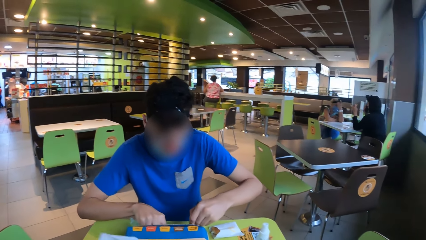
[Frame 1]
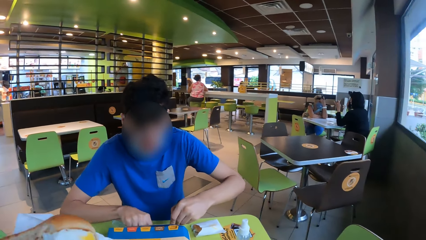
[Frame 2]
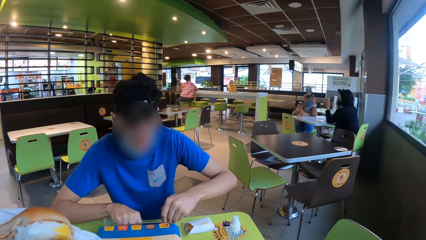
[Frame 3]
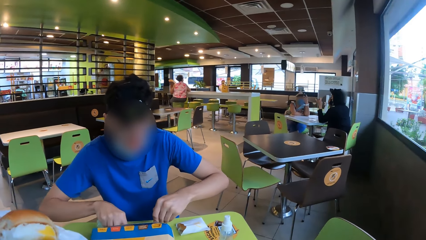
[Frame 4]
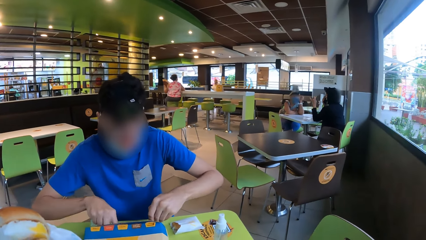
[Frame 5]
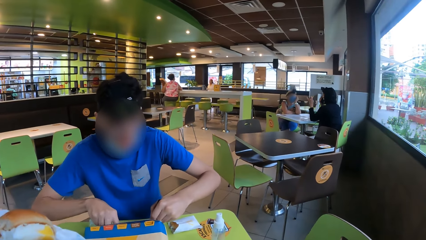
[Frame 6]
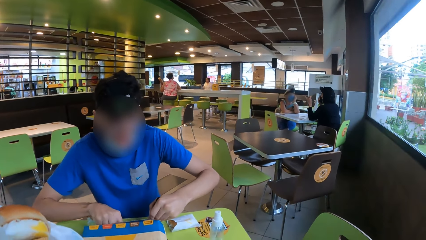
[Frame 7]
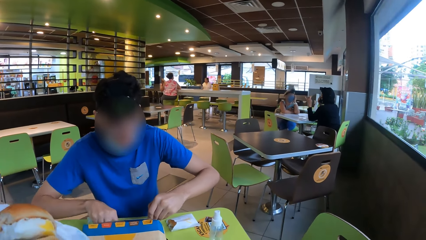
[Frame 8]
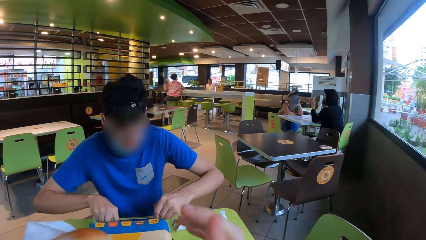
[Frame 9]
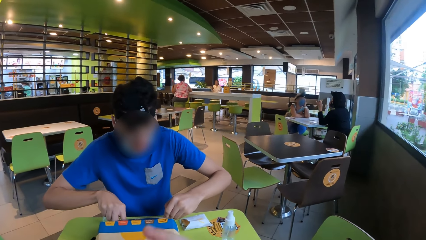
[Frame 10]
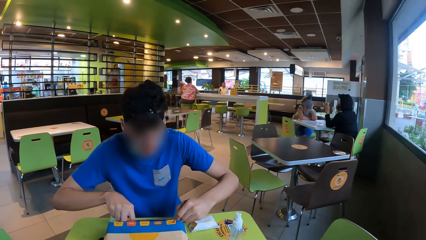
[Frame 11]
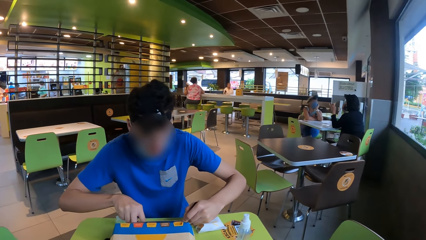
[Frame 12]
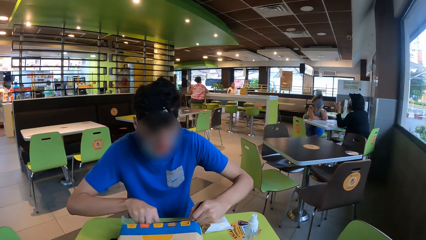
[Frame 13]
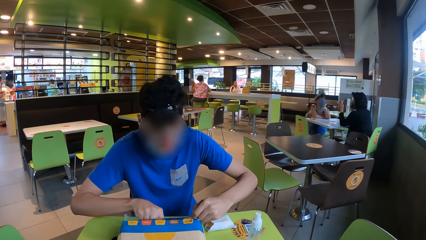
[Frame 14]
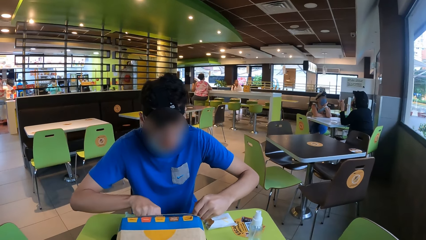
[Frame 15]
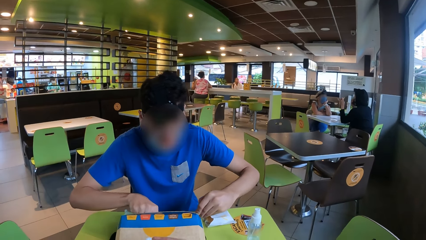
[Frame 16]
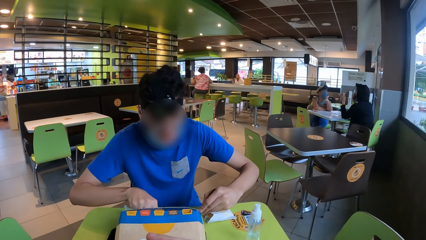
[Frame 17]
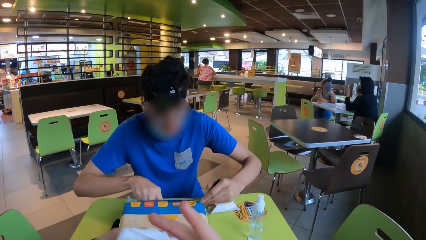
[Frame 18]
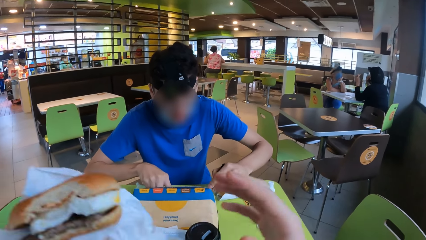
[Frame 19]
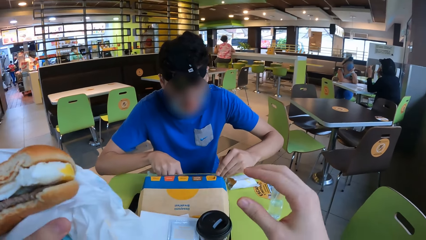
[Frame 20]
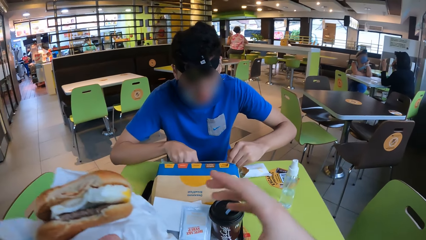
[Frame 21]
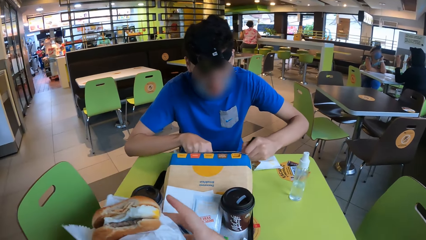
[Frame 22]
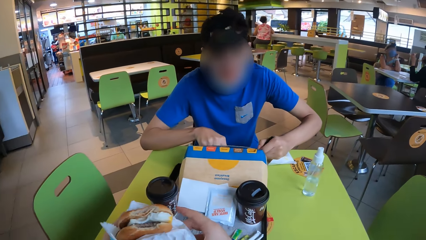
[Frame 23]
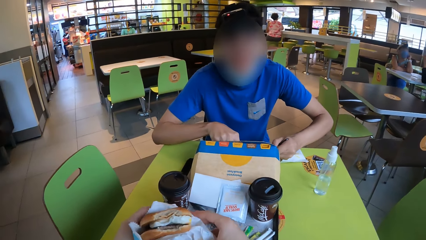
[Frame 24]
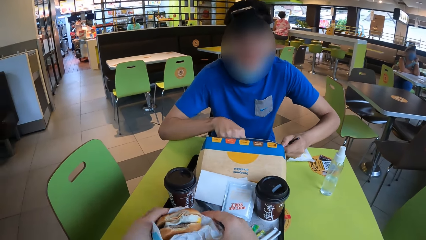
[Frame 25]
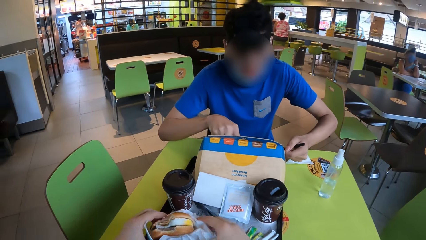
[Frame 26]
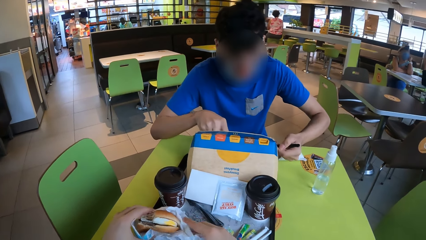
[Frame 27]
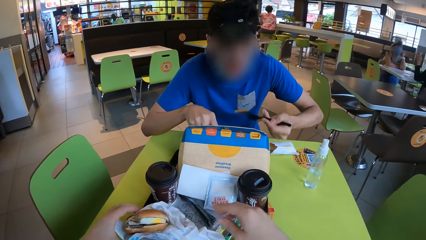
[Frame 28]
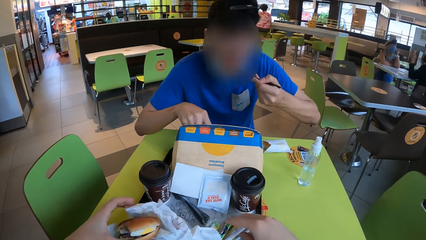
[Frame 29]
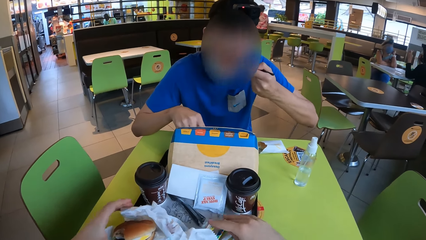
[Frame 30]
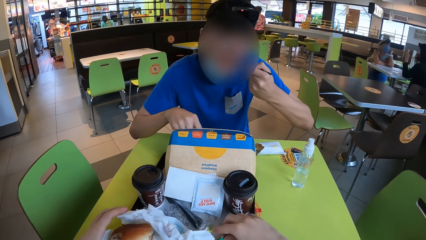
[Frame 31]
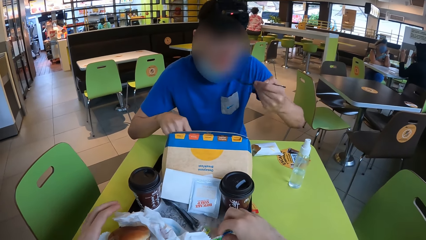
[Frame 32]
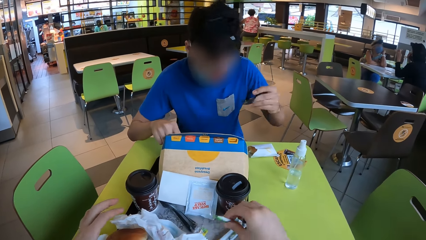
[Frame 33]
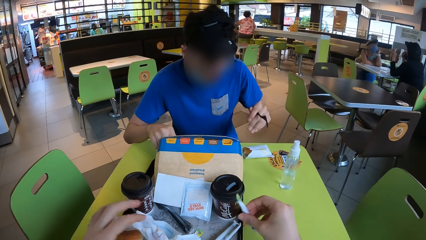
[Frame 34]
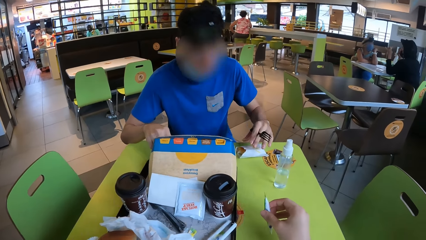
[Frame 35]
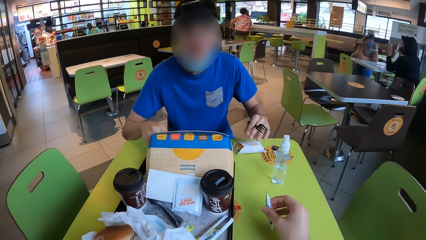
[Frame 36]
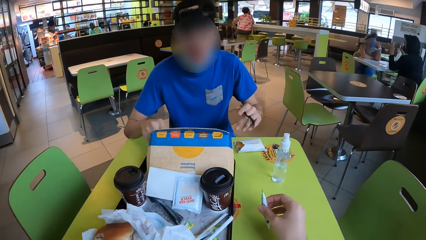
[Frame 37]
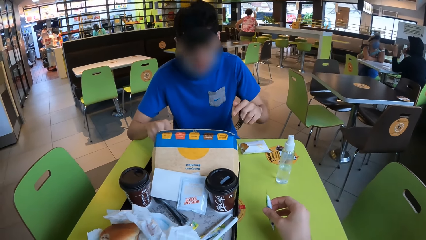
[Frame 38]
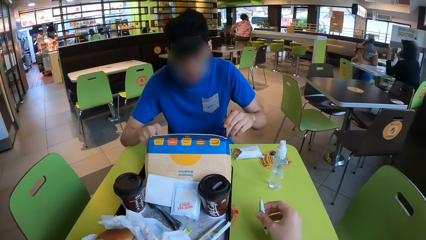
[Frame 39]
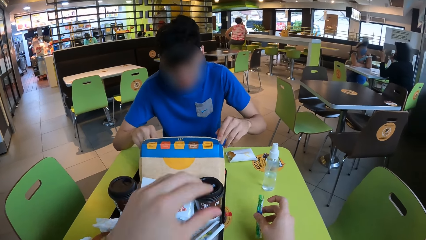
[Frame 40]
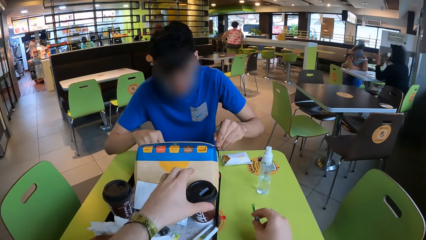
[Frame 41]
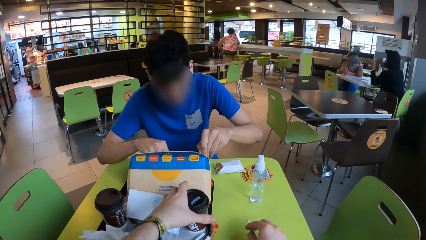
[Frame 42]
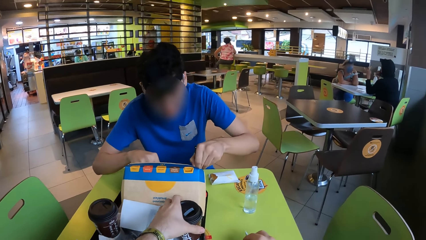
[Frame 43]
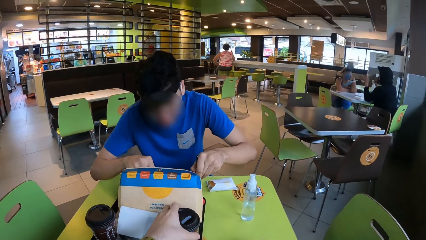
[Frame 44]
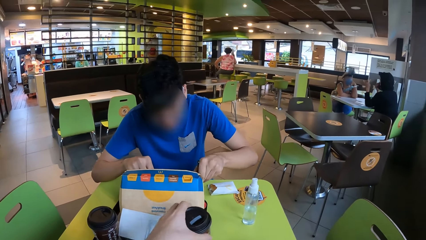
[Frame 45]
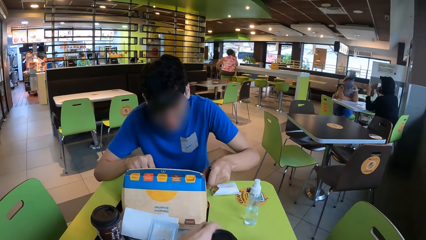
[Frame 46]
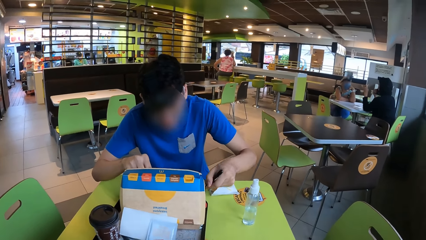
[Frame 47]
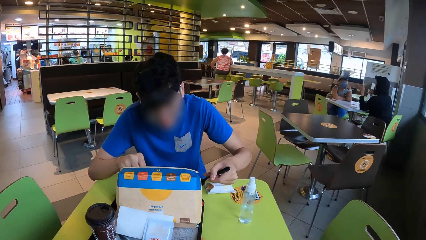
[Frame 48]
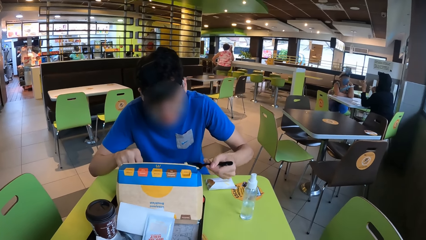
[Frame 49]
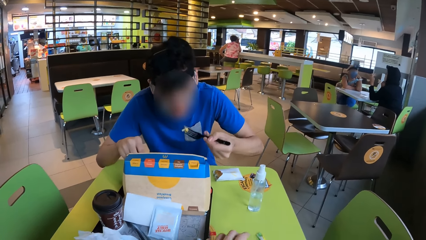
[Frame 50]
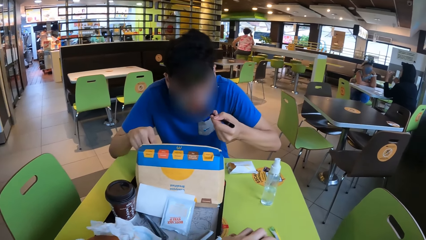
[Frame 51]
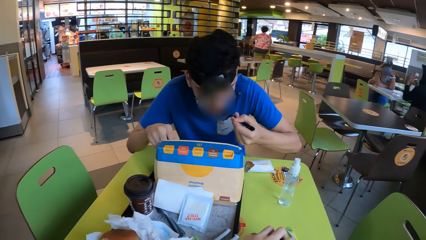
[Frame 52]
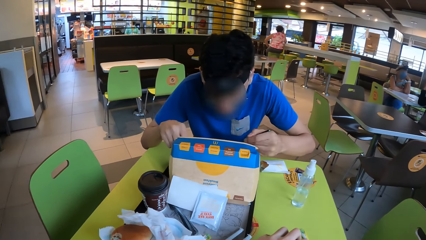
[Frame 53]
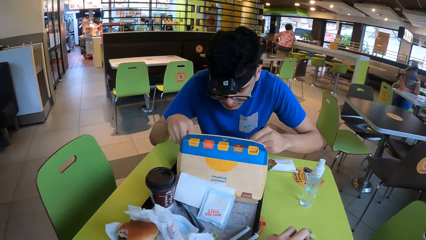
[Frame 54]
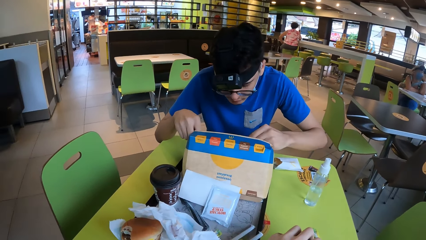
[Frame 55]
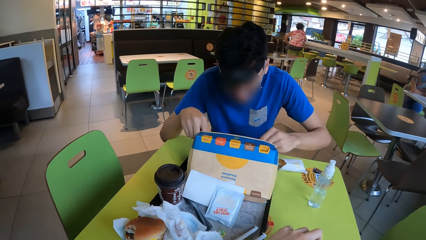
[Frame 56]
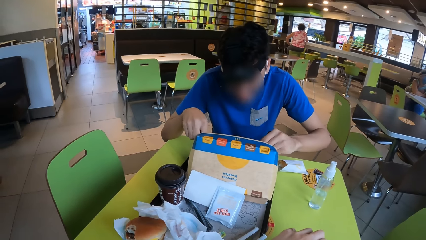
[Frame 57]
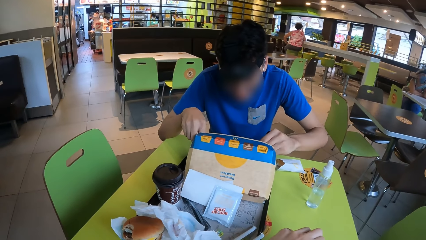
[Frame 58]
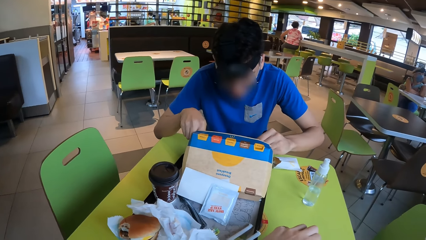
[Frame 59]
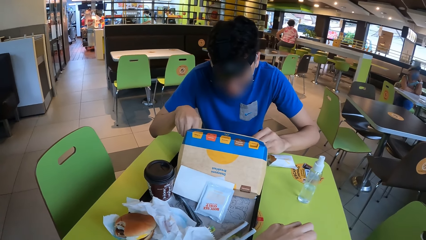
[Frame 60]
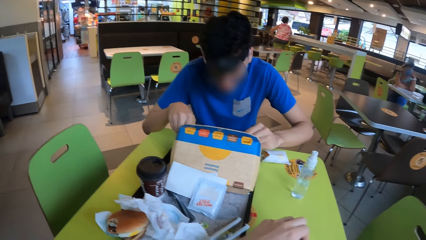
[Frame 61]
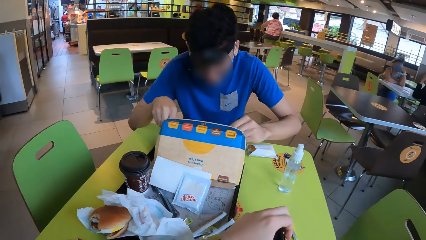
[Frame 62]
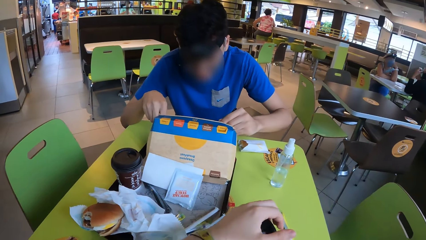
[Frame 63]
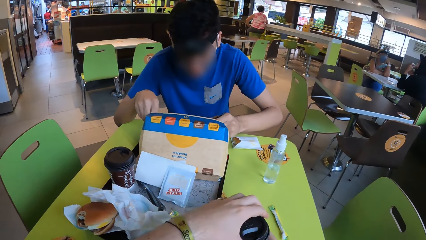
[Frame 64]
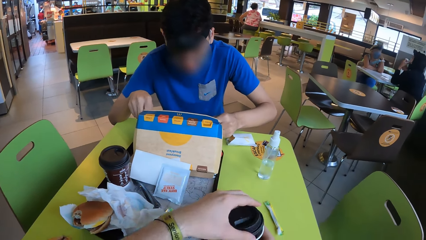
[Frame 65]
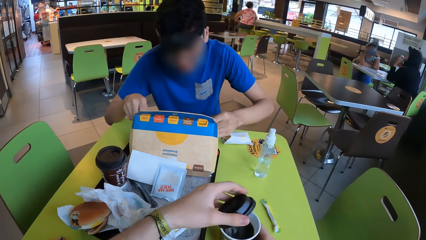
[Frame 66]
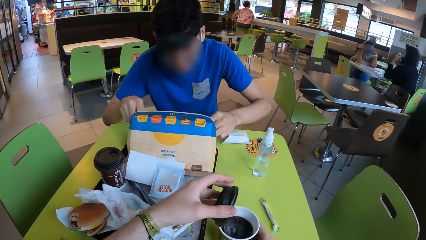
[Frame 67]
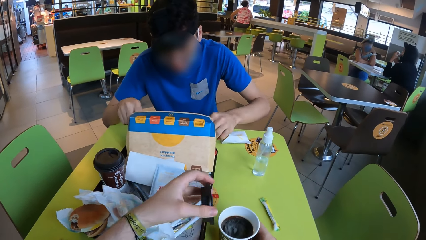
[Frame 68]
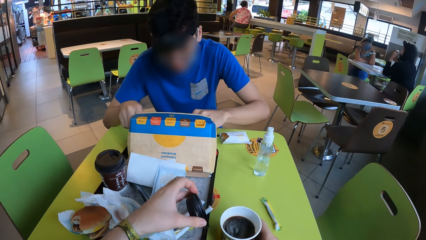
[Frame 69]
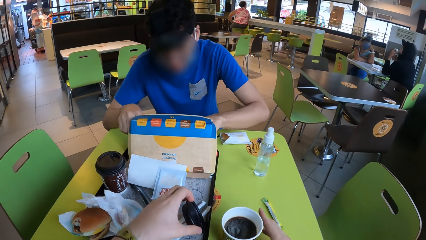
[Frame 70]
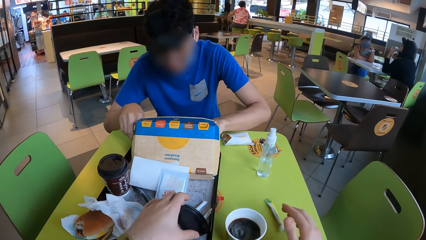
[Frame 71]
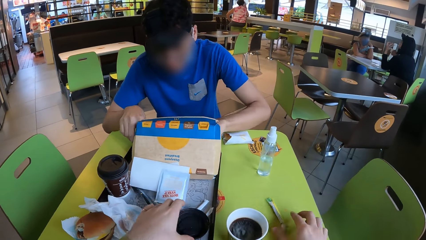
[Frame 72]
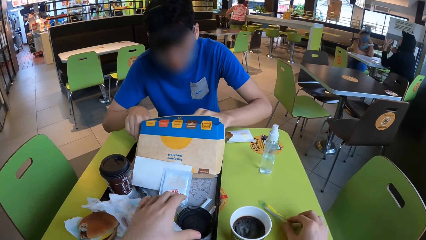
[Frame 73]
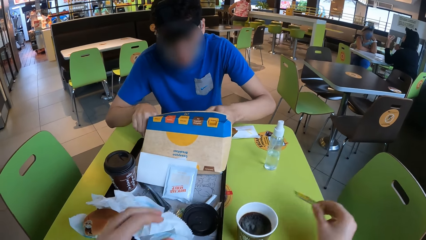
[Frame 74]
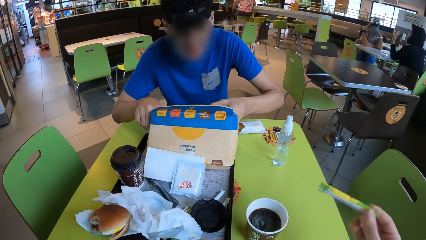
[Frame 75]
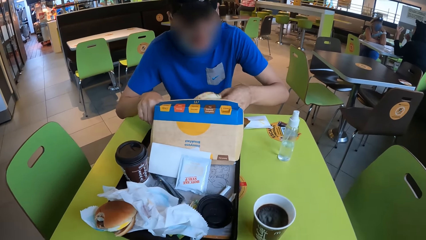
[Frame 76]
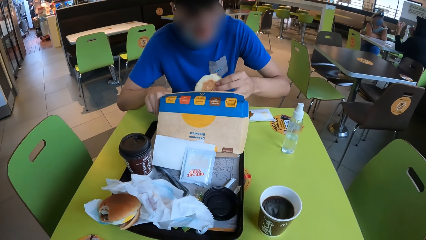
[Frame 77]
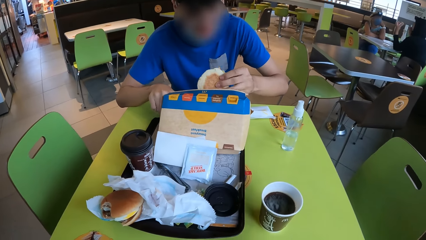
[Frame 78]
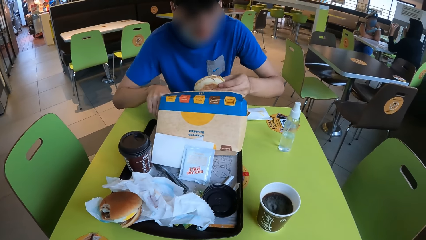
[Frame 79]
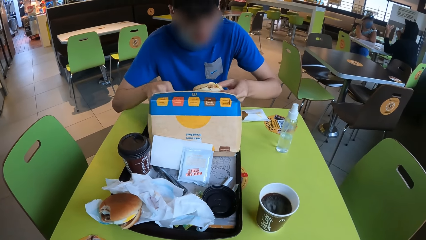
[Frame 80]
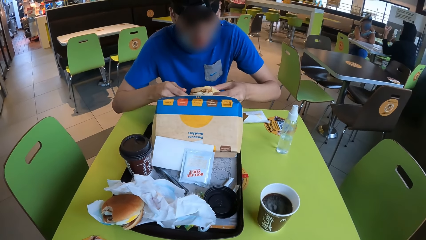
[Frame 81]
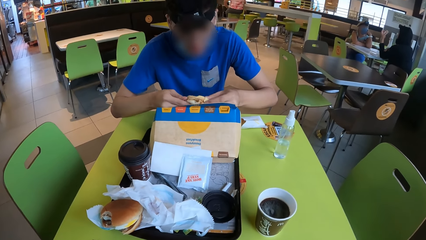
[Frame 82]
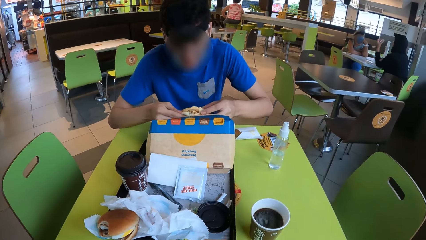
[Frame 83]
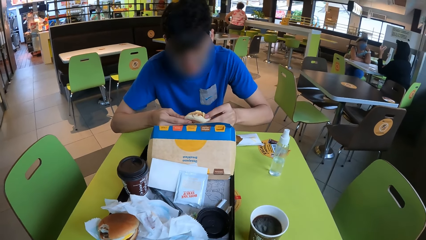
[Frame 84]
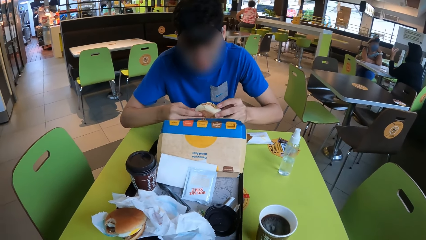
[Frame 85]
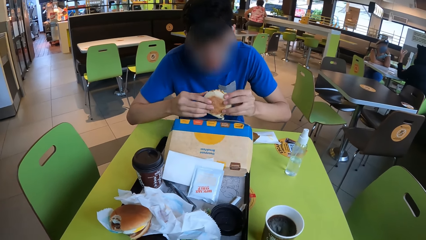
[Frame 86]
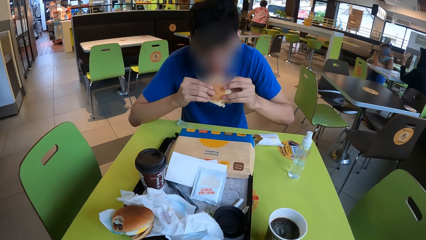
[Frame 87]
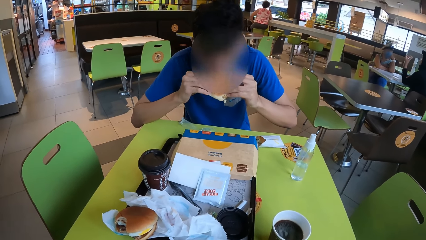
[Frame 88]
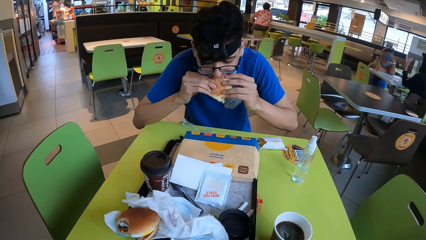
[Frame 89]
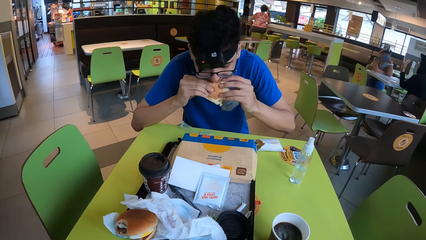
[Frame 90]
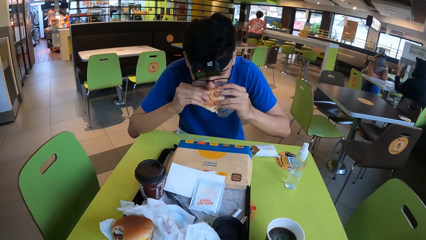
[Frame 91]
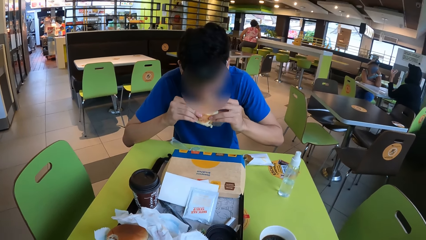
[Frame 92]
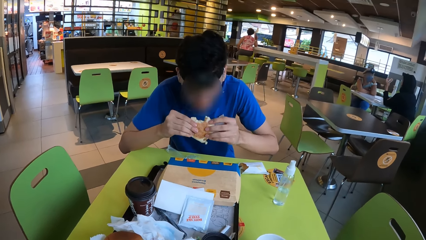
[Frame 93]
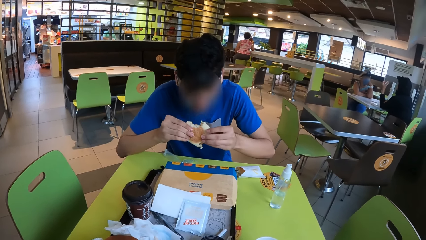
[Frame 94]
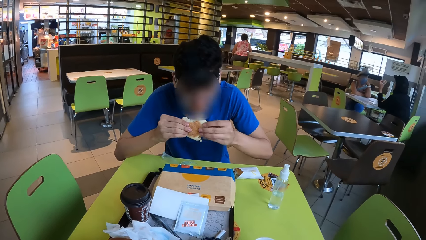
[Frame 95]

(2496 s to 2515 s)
The camera wearer raises the snack, holds the burger with both his hands and raises the snack again. He interacts with the man and places the burger on the table. The man eats the food with the fork. The camera wearer picks up the packet of sugar, moves the paper cup to the table and takes the cup. The man picks up food, eats the food with the fork and picks up the snack. The camera wearer removes the lid from the paper cup, places the lid on the tray and picks up the packet of sugar. The man inspects the burger, holds the burger with both his hands and eats the burger.
